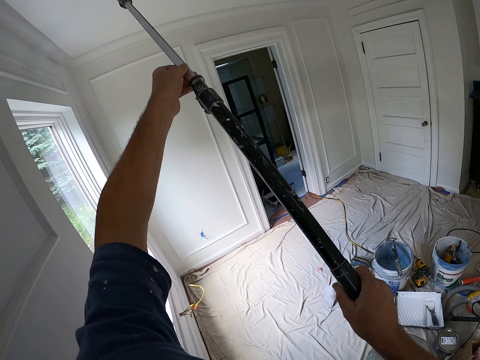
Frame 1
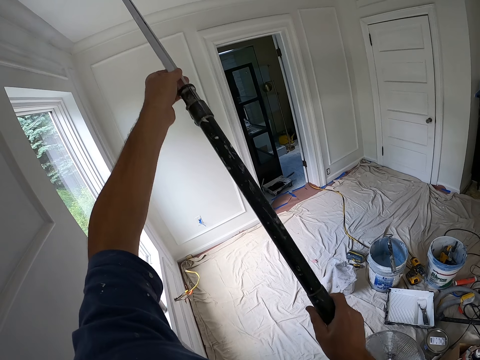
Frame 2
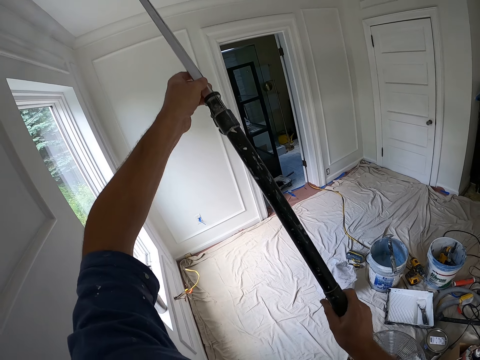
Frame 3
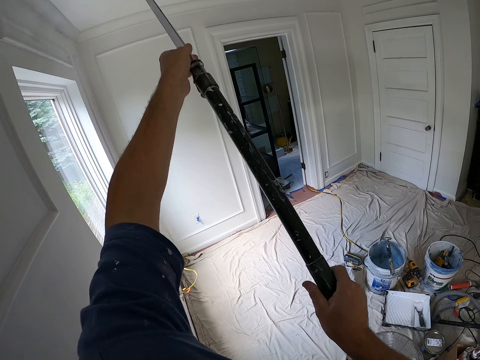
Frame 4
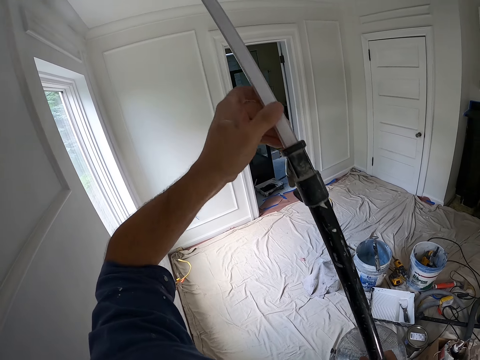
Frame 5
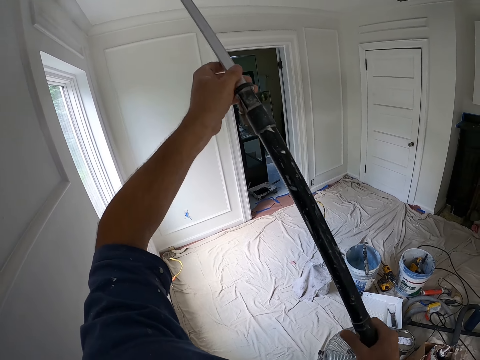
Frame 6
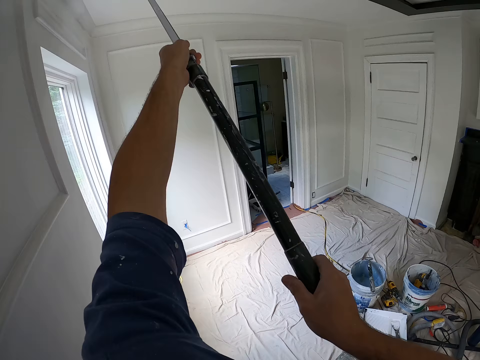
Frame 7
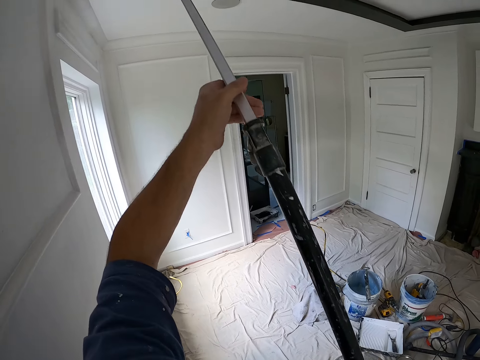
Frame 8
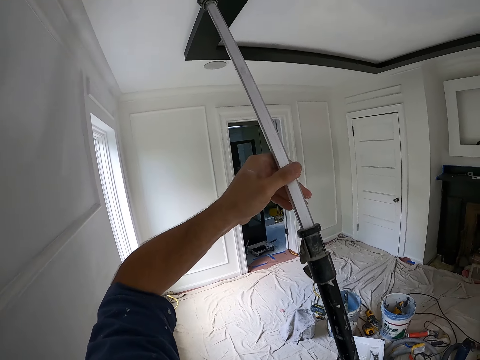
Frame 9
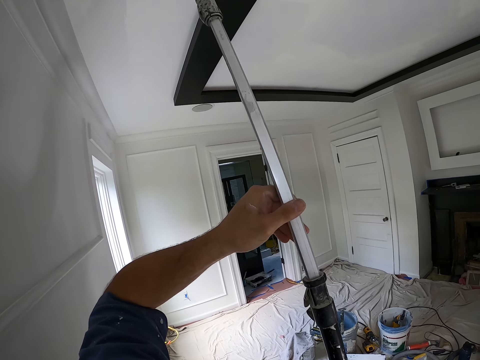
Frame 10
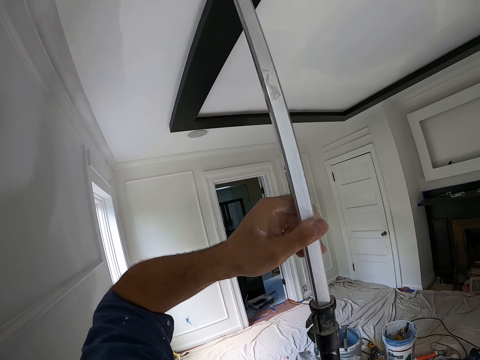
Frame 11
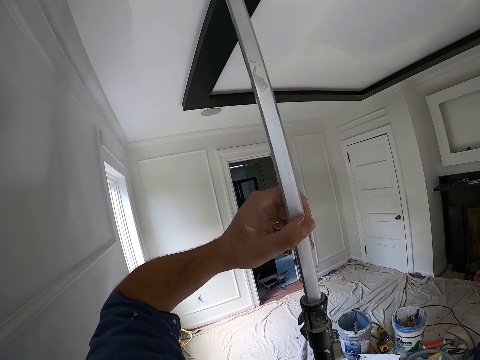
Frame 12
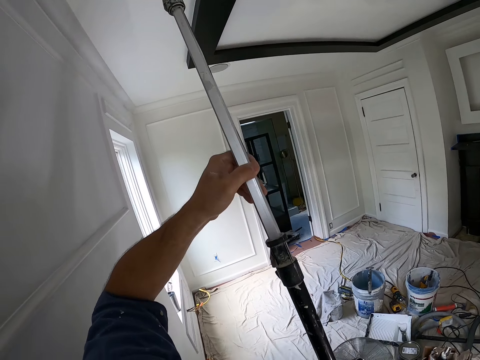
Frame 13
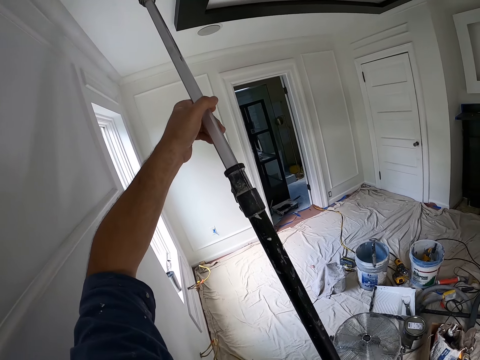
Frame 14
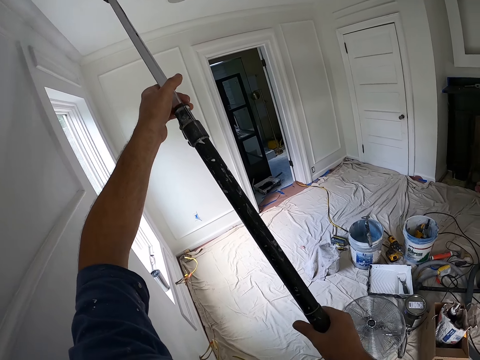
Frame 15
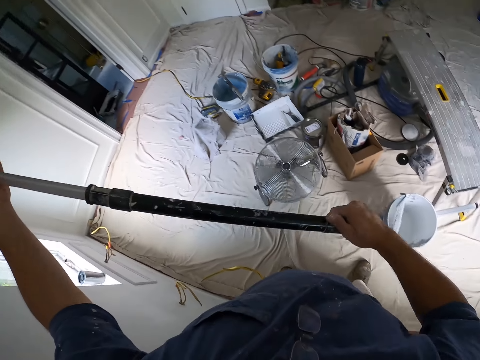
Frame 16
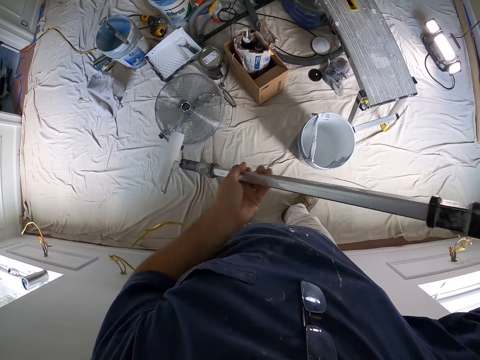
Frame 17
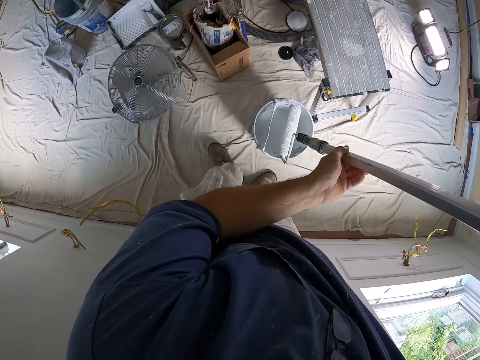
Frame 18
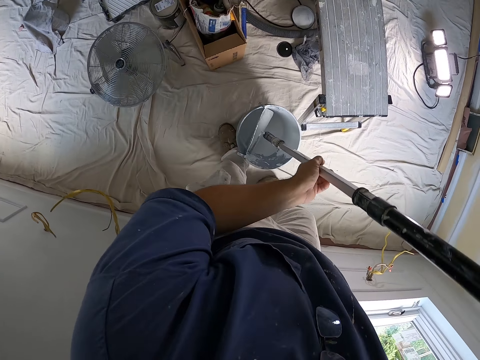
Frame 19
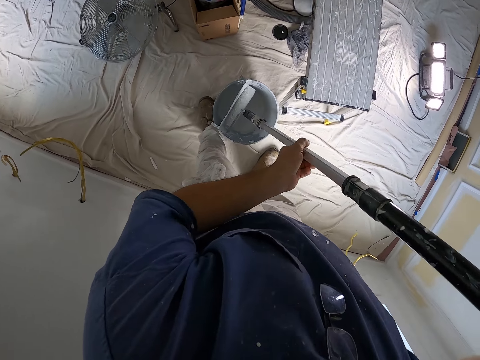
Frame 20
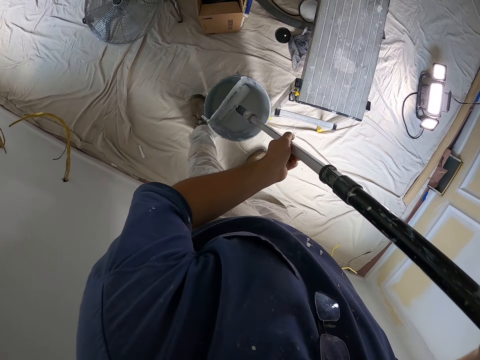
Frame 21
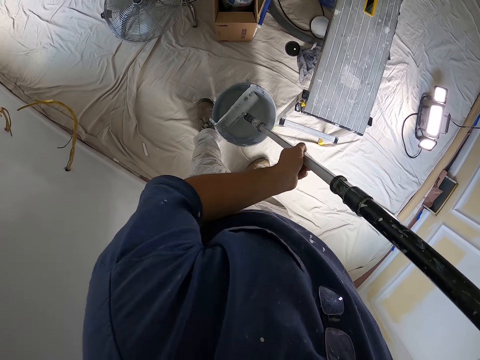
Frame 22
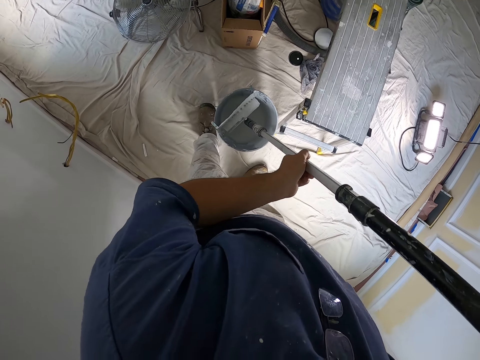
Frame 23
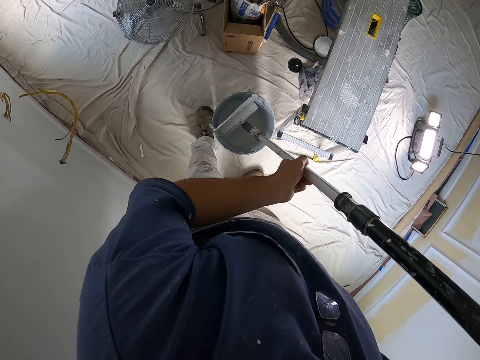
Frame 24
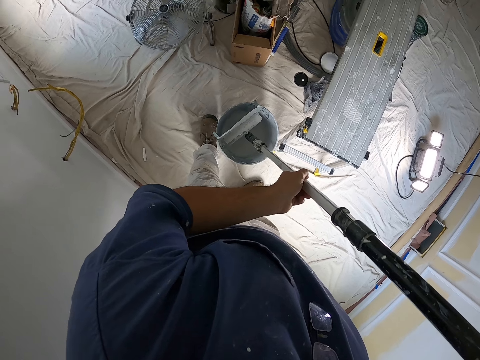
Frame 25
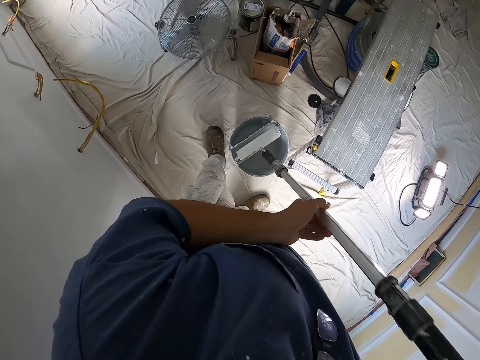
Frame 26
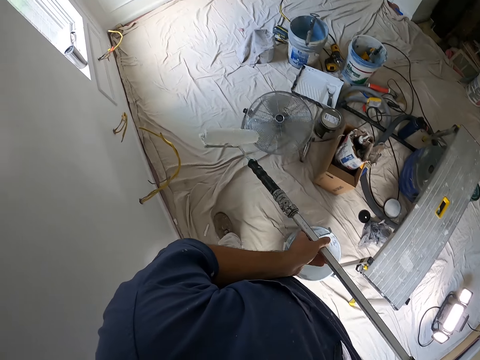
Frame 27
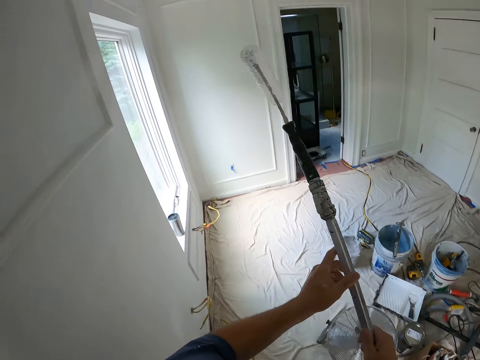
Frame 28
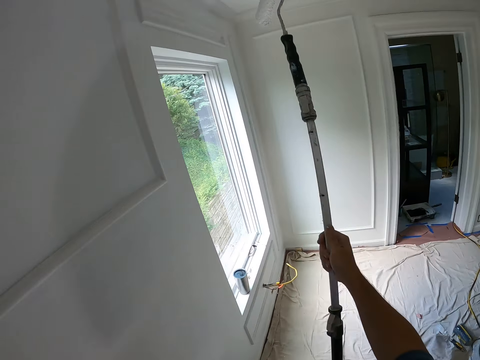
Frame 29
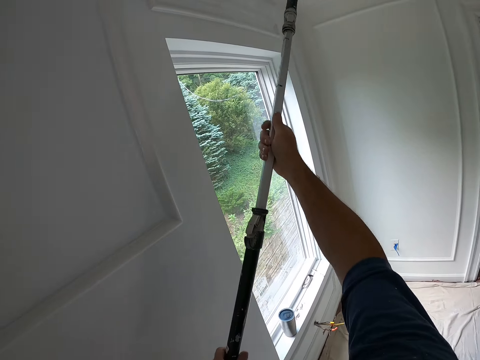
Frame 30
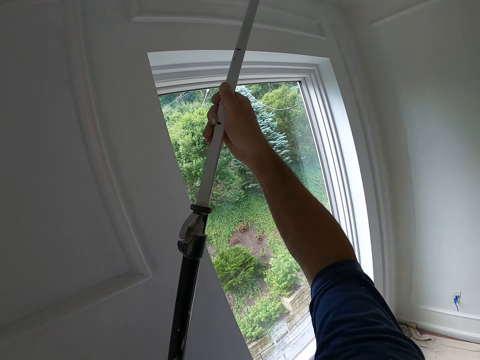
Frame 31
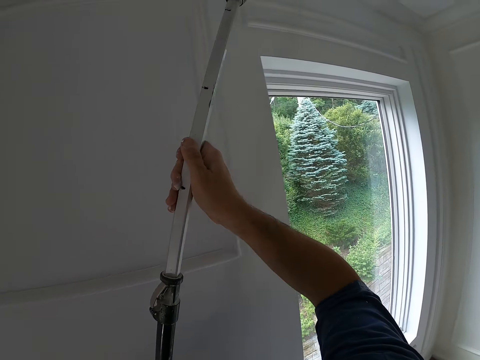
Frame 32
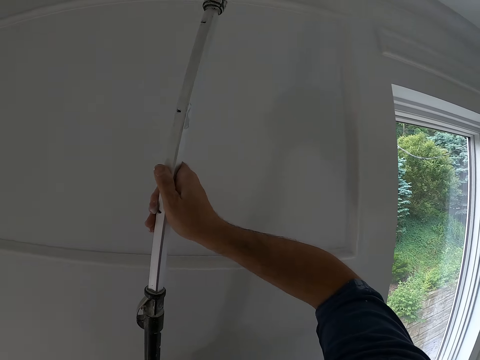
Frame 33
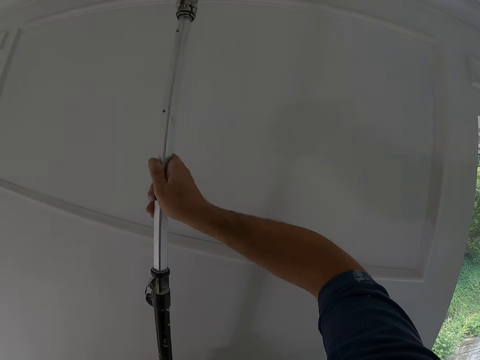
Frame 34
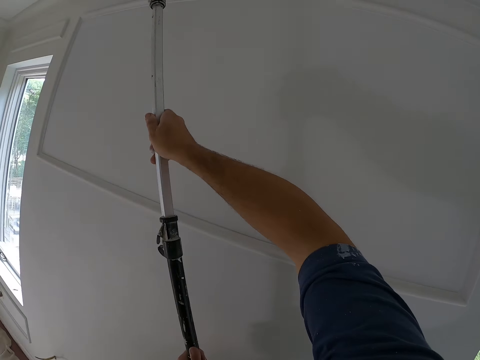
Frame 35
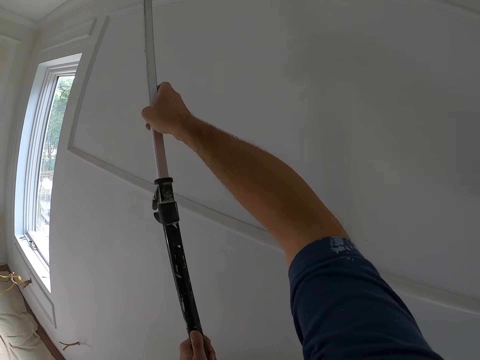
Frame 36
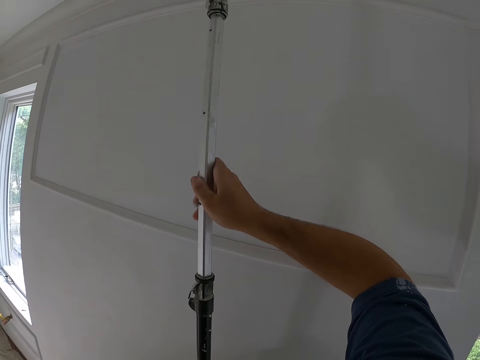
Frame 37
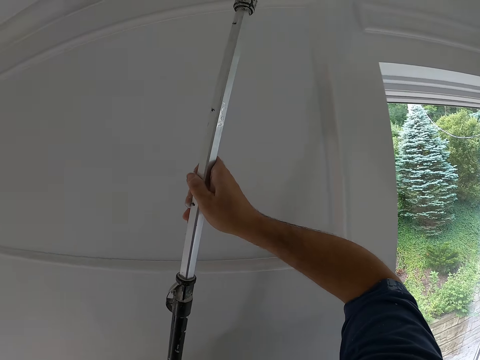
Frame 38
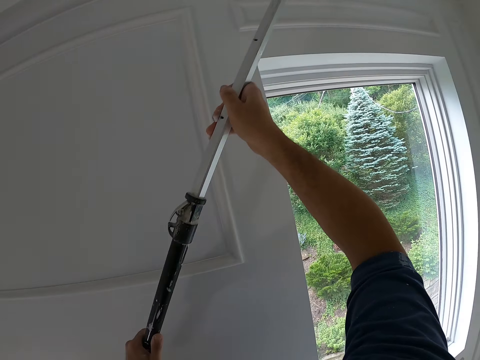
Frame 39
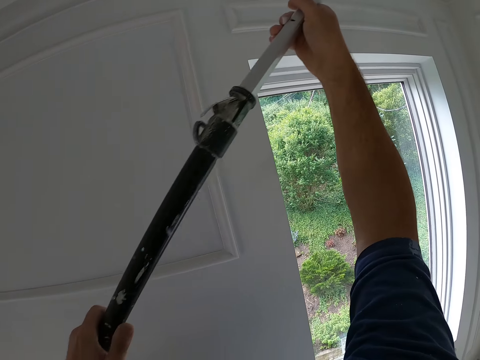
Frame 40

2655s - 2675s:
The camera wearer scoops up paint with the paint roller from the paint bucket on the floor. They walk a bit. They paint the ceiling with the paint roller.

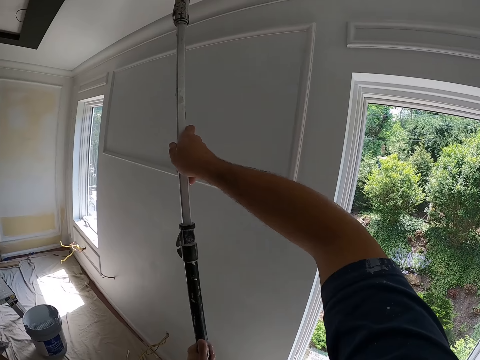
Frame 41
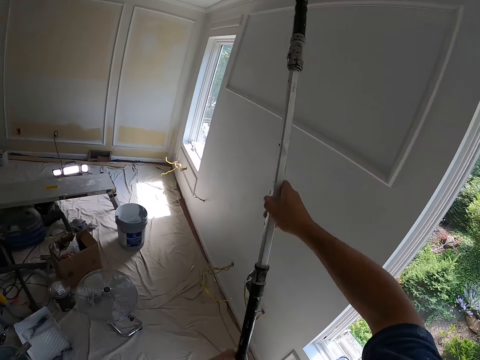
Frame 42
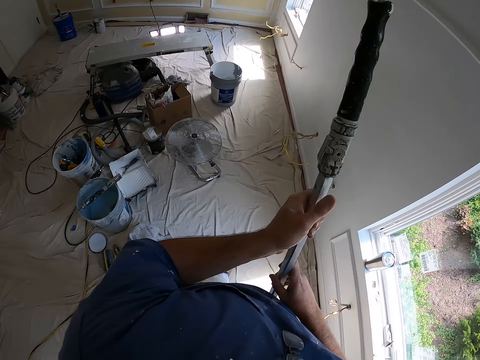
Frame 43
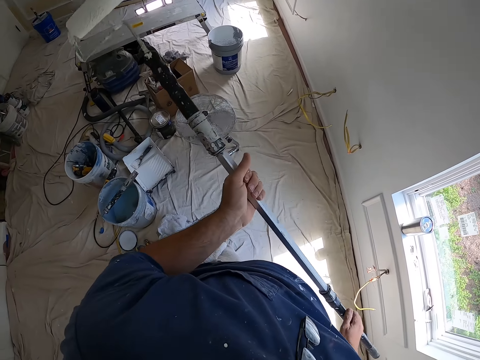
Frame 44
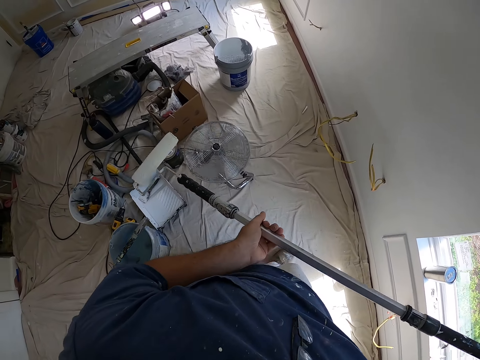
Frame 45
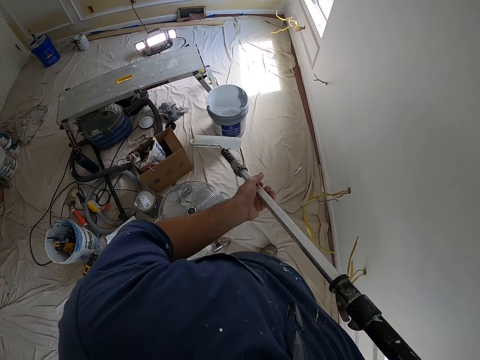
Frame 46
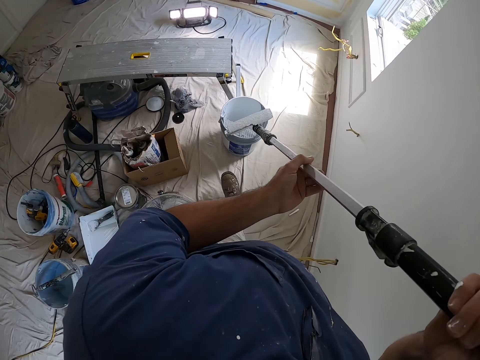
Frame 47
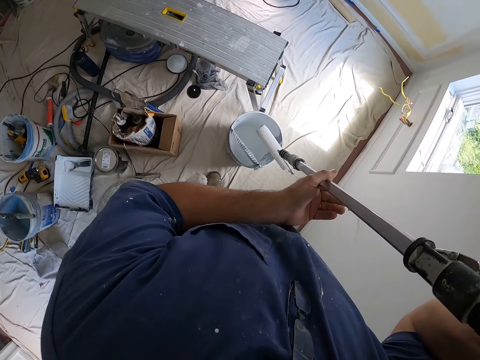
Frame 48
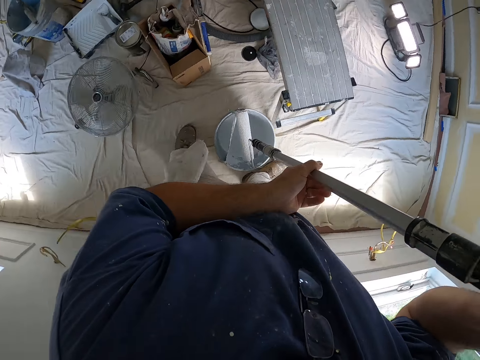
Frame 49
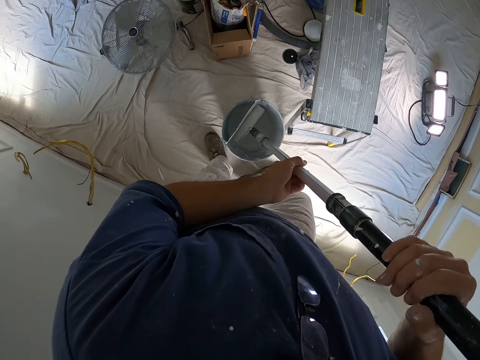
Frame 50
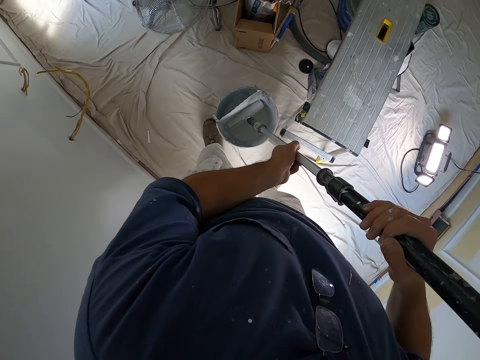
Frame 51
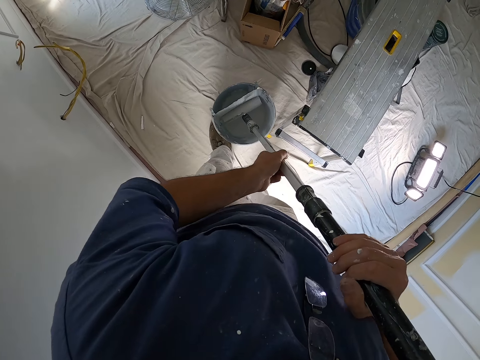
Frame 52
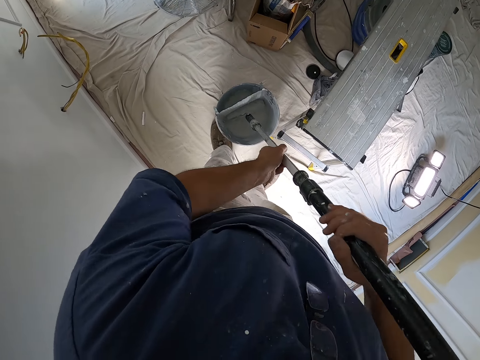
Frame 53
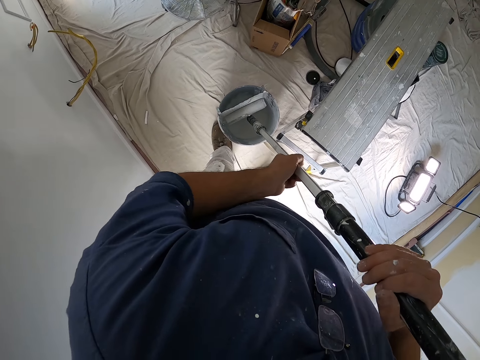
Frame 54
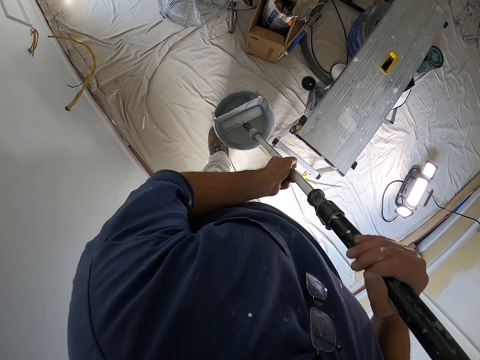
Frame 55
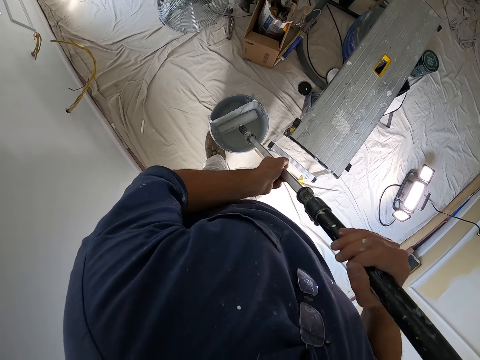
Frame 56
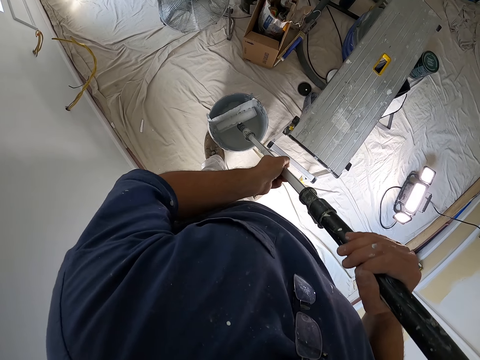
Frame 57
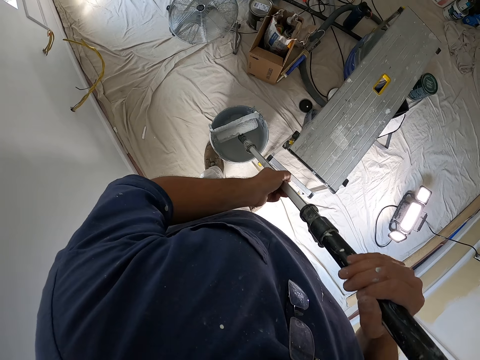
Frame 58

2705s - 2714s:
The camera wearer walks a bit and scoops up paint with the paint roller from the paint bucket on the floor.
